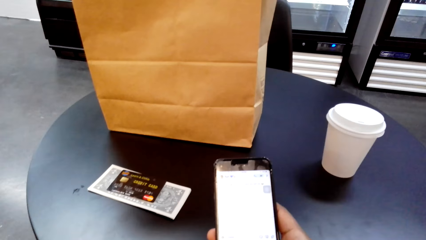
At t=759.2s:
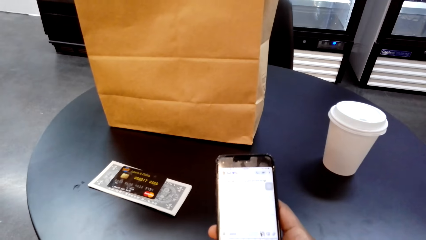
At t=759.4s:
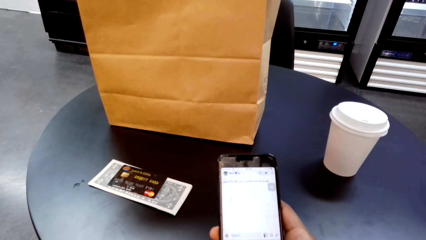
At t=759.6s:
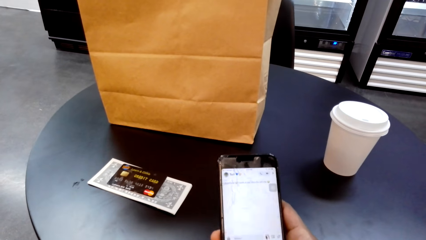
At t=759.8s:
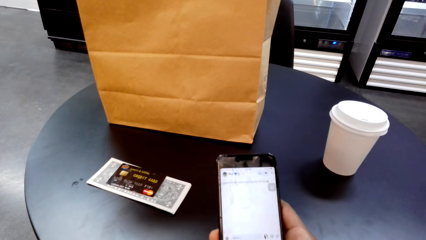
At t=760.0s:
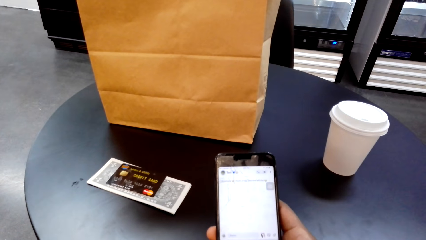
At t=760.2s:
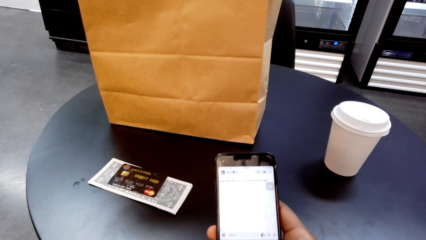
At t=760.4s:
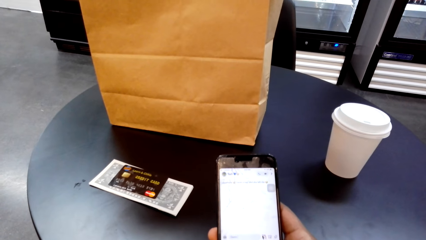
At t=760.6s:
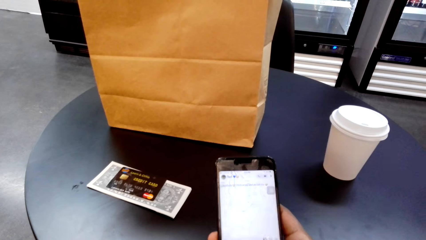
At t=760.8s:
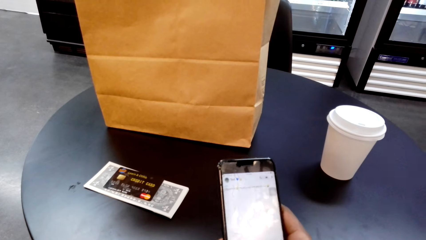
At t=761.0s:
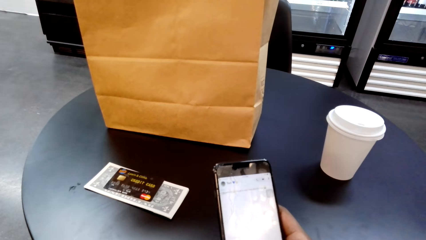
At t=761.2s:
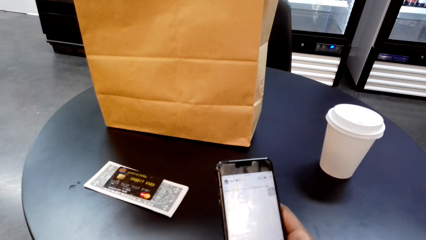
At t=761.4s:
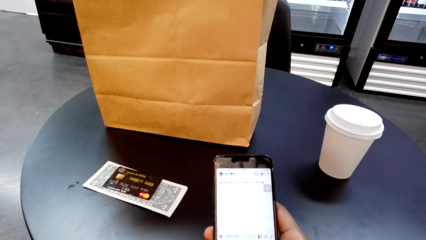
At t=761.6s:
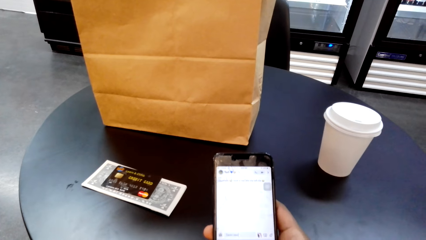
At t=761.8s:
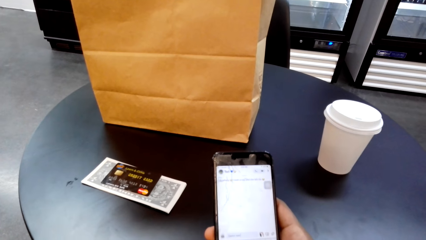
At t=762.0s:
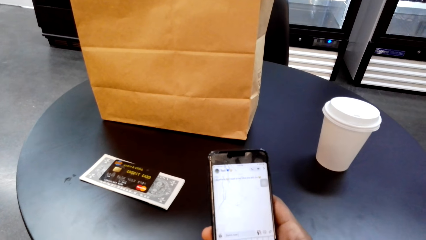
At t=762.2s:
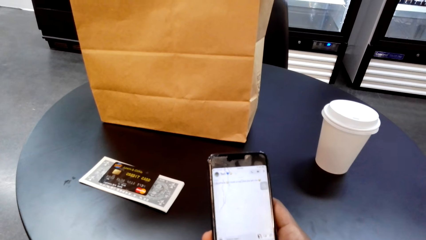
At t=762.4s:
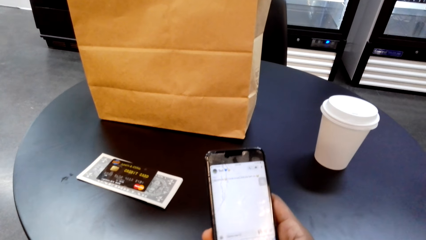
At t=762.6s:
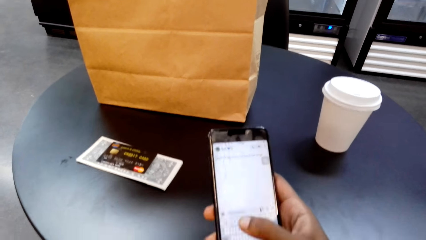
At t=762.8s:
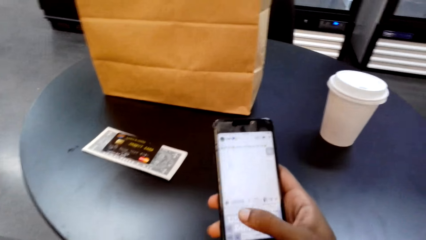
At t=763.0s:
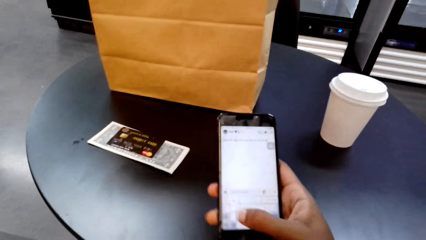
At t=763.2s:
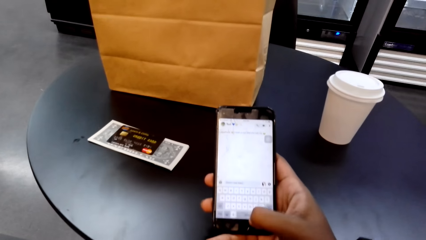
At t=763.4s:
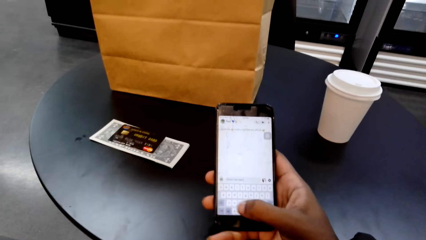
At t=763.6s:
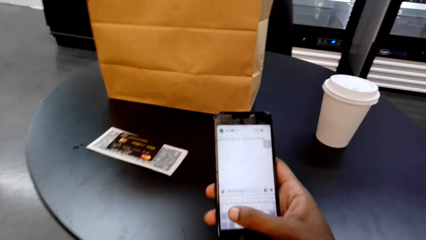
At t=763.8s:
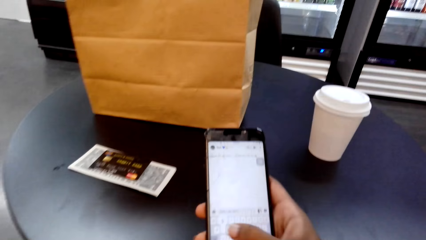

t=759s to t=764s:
The camera wearer scrolls the phone.

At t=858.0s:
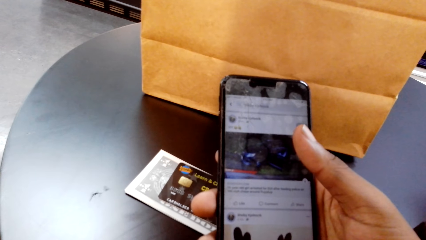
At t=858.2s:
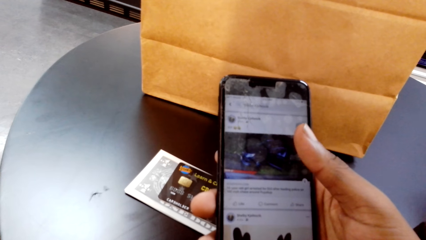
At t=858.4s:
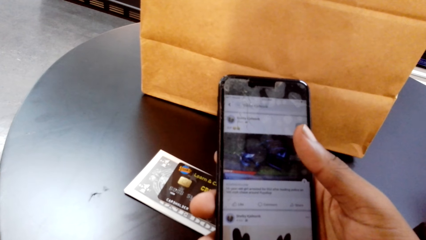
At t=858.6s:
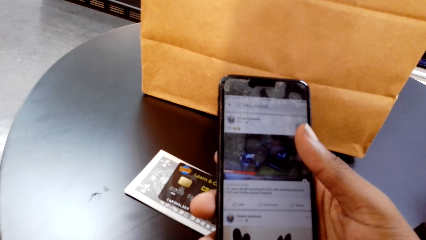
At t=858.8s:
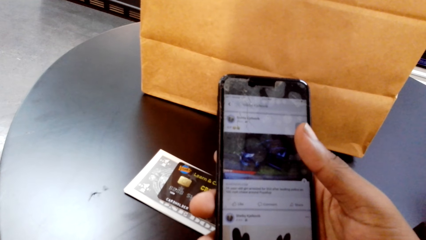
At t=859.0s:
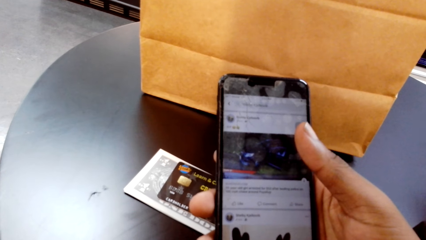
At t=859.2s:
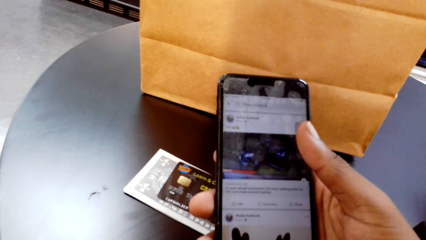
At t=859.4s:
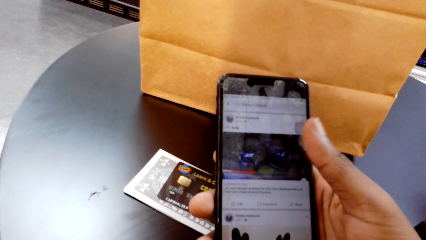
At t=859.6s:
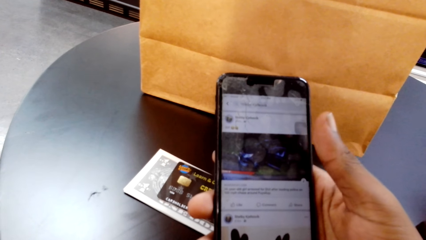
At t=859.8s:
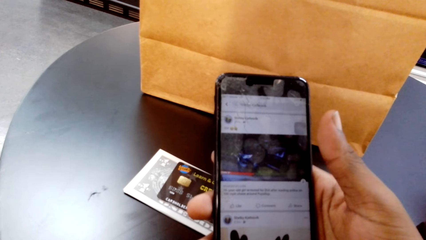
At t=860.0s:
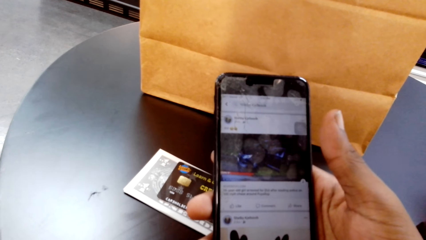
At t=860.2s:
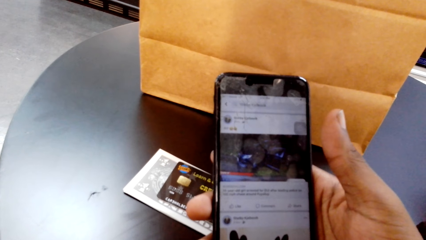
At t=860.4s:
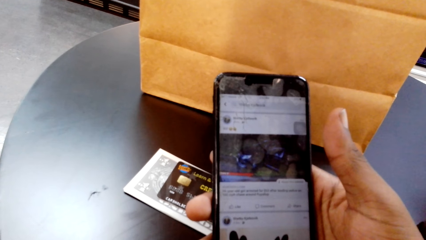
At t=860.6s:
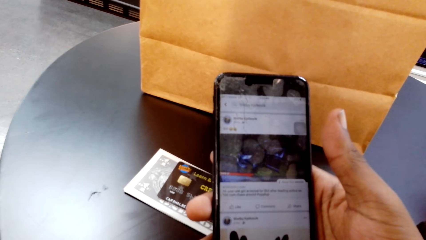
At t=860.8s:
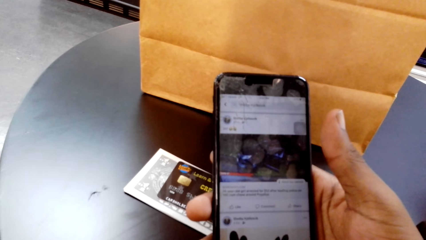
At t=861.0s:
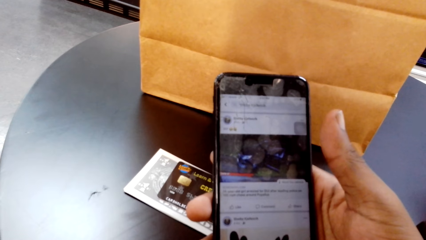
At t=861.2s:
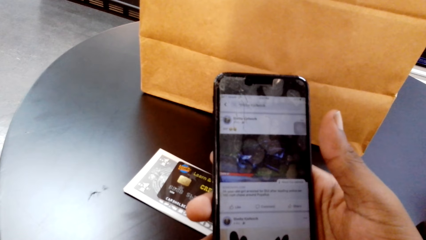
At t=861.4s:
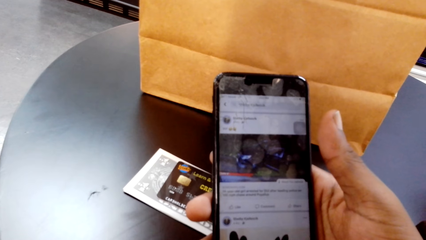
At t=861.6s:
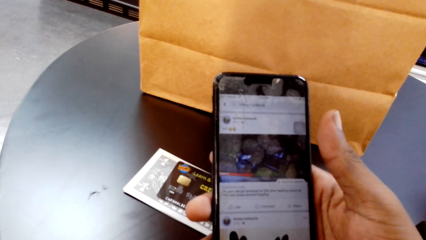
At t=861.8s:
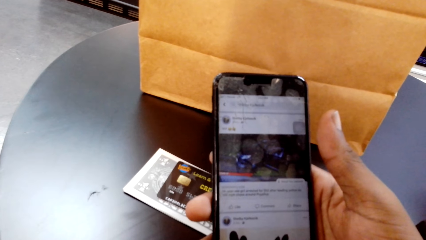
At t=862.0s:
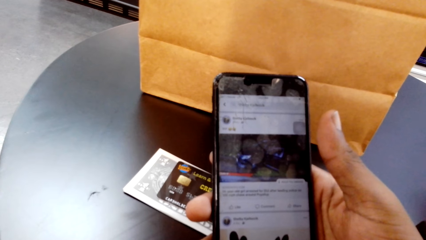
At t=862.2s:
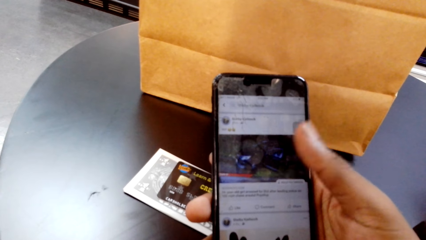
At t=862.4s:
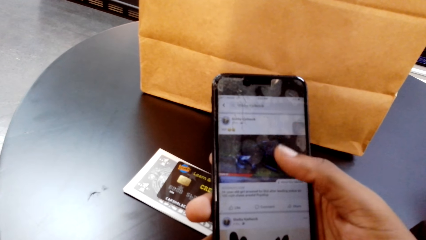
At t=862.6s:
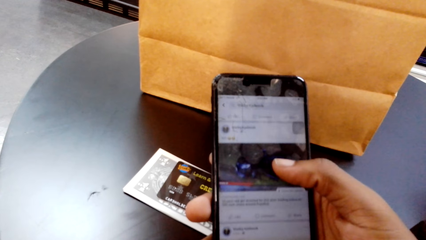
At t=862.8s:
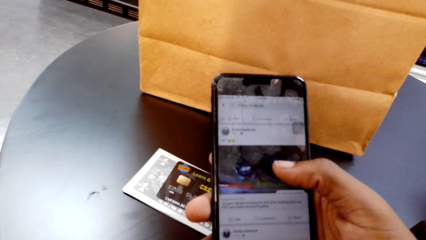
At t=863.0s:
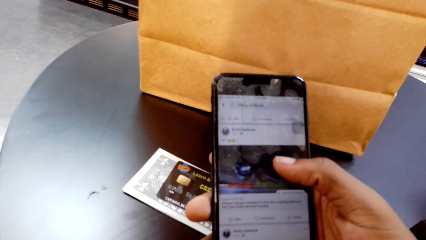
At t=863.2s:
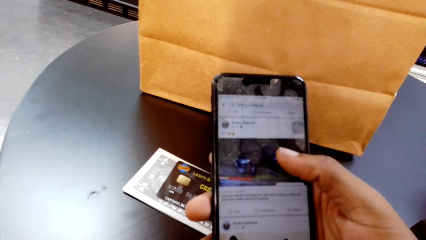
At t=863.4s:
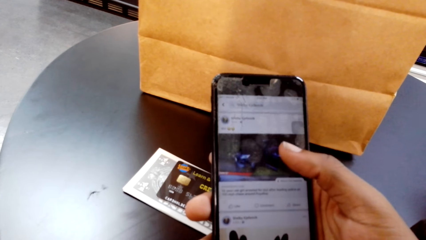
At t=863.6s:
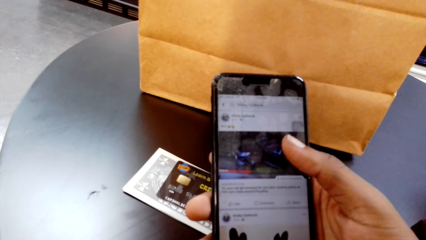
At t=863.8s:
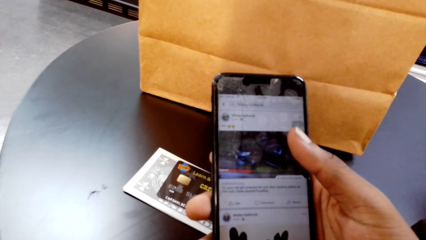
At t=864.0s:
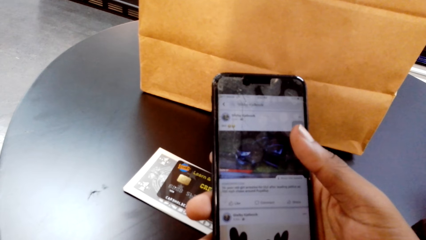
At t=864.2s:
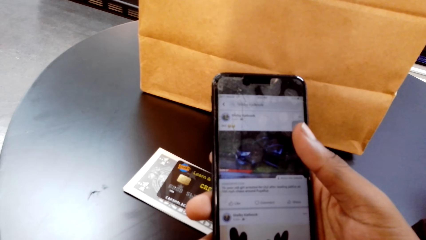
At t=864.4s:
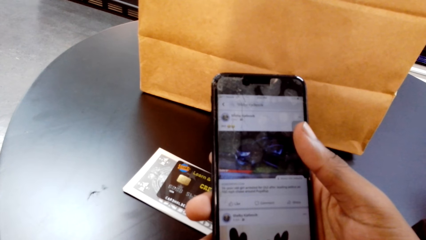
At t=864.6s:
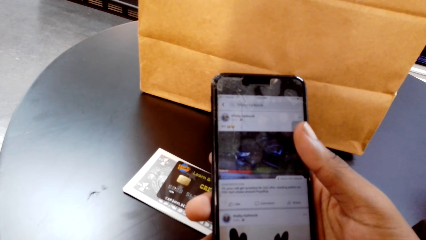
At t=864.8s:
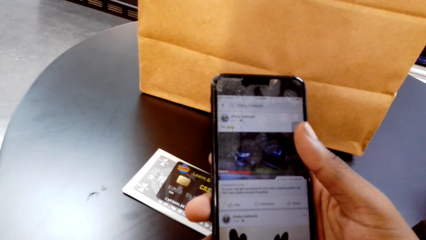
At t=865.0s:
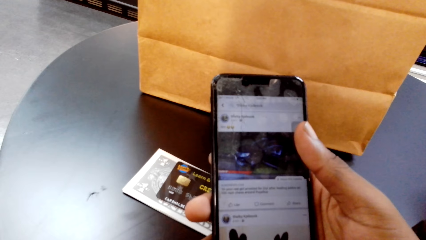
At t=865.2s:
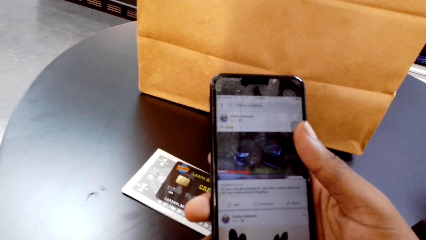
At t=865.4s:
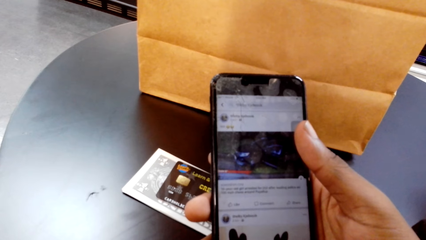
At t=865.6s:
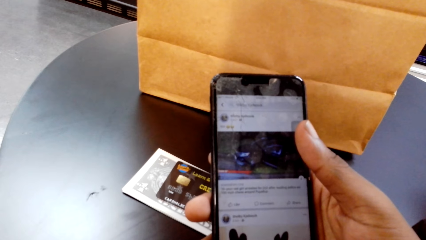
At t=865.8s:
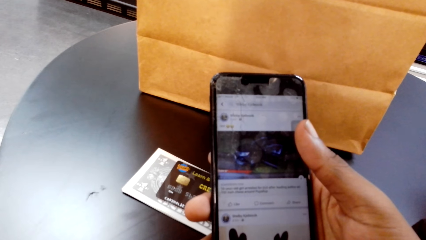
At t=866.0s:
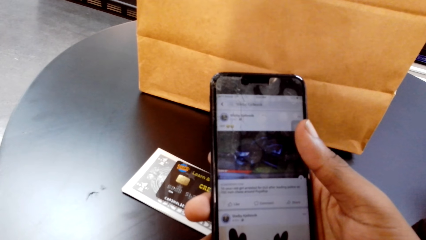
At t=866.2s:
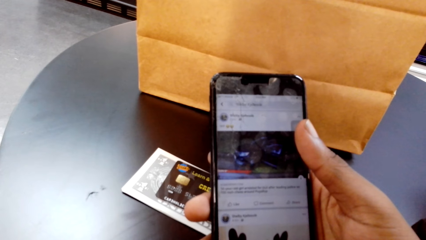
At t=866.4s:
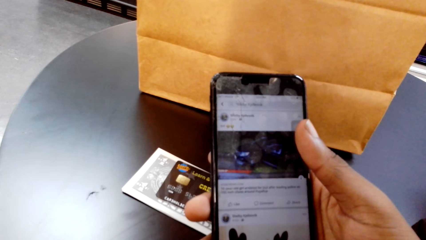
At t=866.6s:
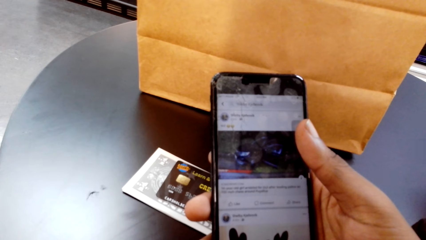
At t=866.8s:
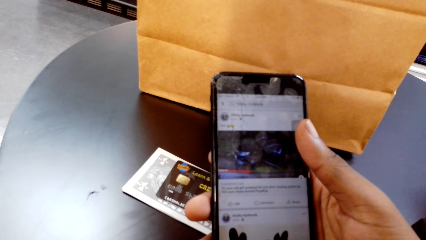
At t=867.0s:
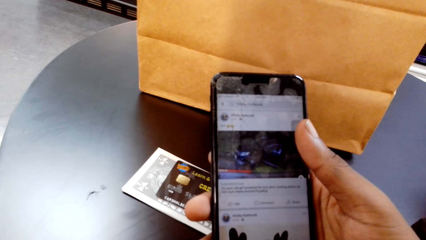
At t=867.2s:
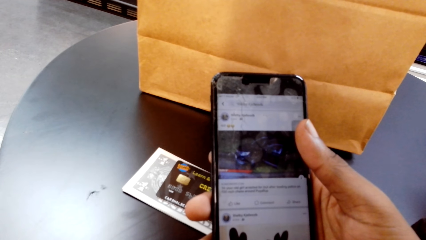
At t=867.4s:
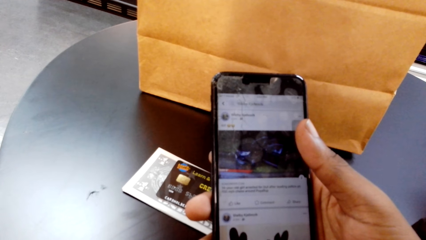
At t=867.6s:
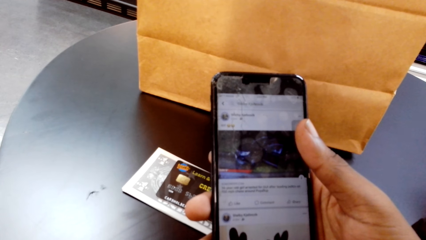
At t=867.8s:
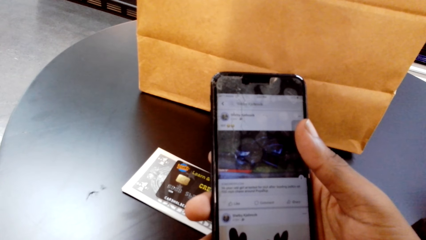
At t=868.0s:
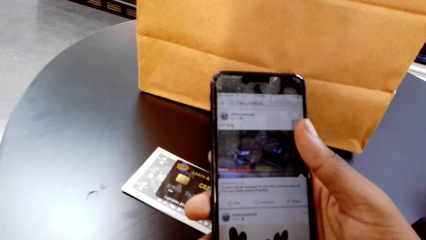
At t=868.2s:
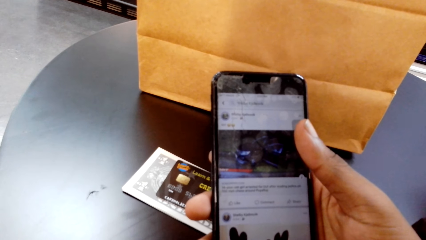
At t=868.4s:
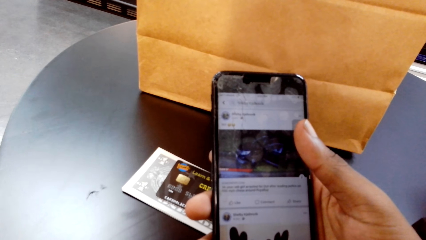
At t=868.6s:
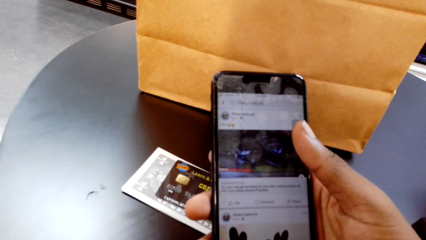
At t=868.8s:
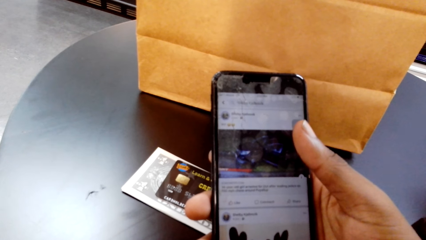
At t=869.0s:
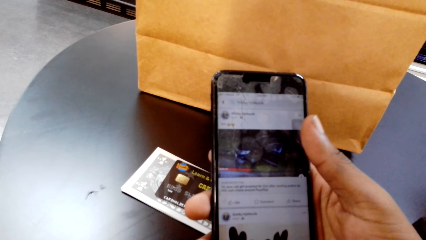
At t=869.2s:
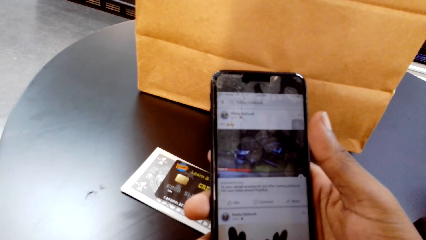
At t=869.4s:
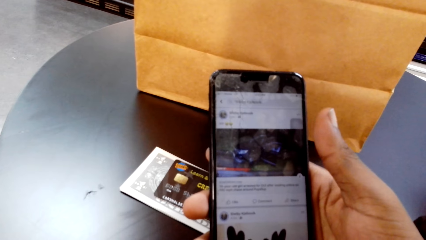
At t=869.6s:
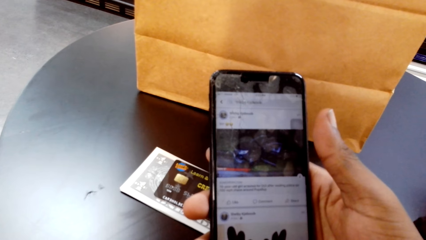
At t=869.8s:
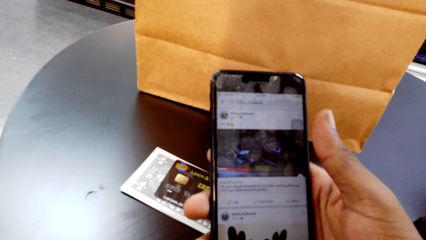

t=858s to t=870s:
The camera wearer looks at the picture in the phone.
